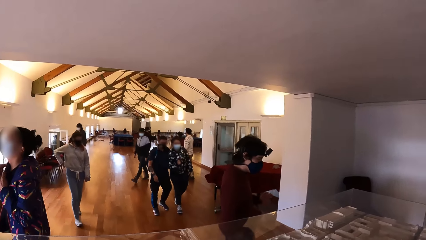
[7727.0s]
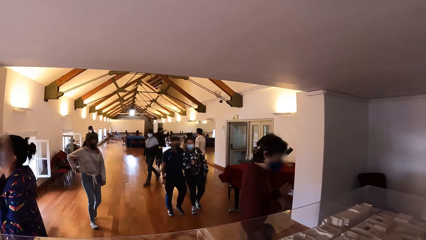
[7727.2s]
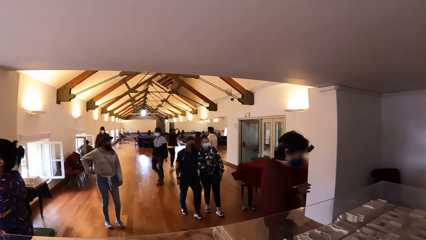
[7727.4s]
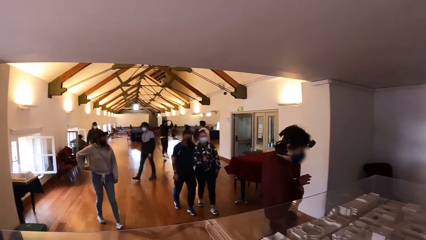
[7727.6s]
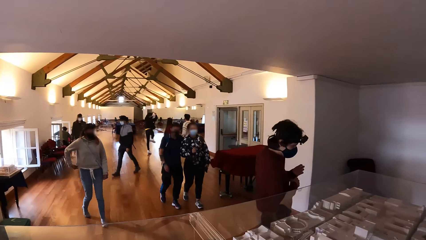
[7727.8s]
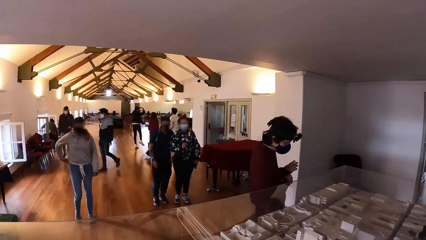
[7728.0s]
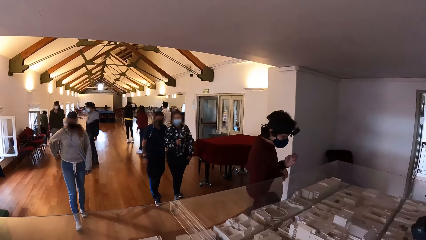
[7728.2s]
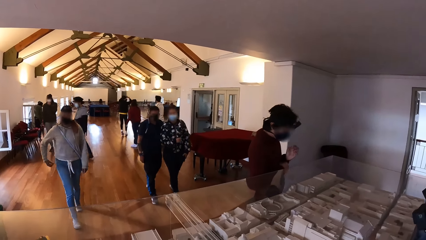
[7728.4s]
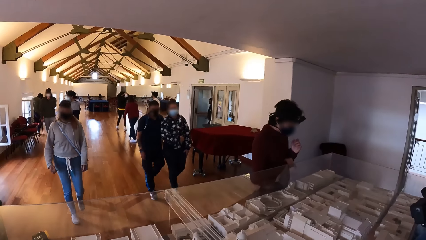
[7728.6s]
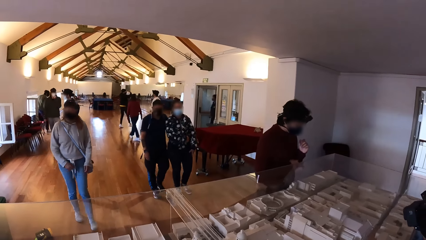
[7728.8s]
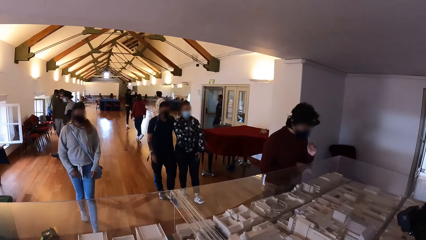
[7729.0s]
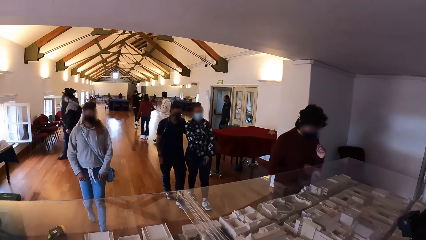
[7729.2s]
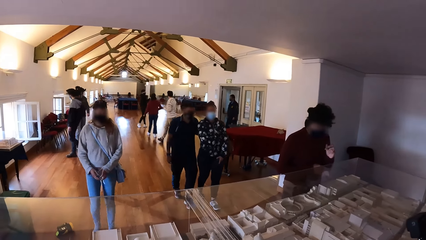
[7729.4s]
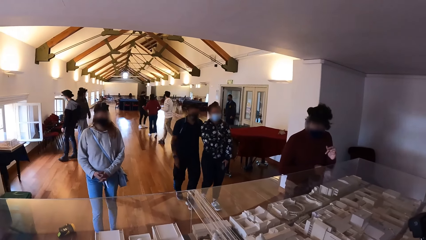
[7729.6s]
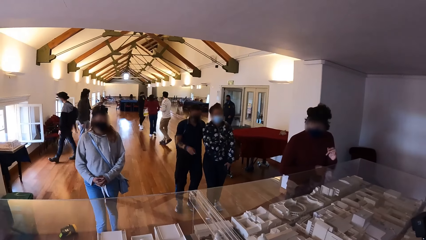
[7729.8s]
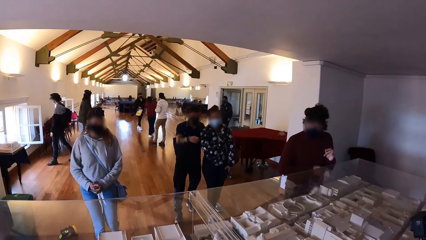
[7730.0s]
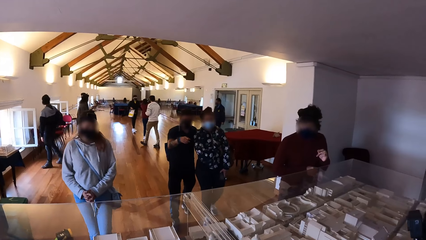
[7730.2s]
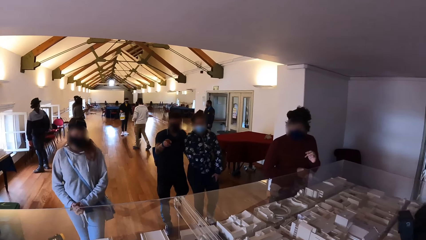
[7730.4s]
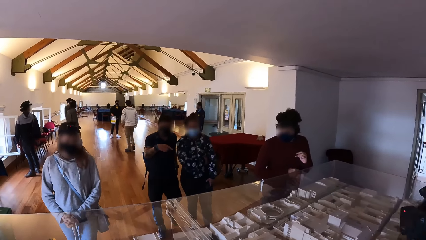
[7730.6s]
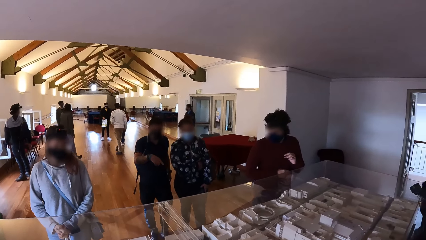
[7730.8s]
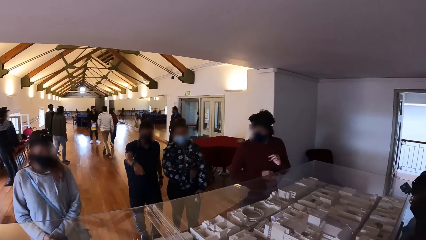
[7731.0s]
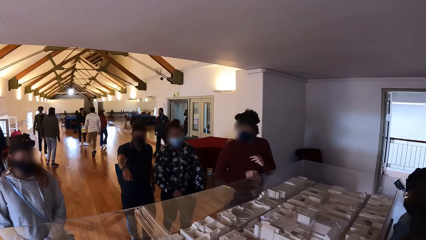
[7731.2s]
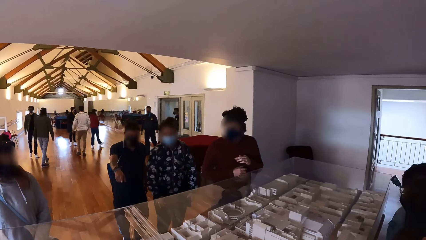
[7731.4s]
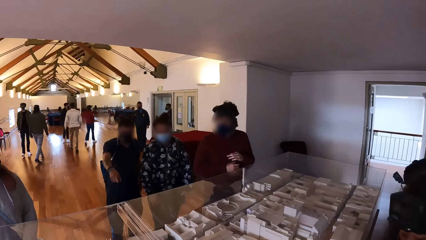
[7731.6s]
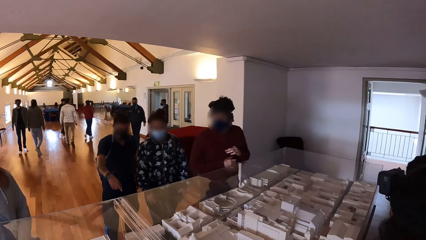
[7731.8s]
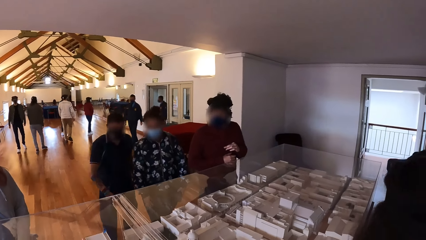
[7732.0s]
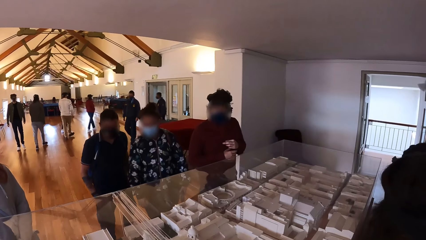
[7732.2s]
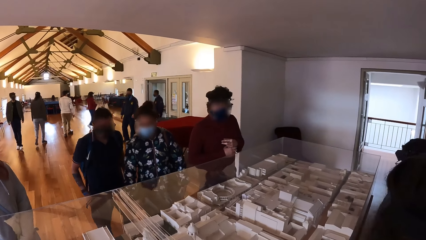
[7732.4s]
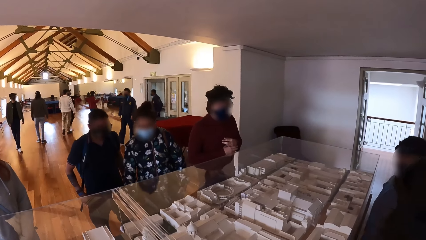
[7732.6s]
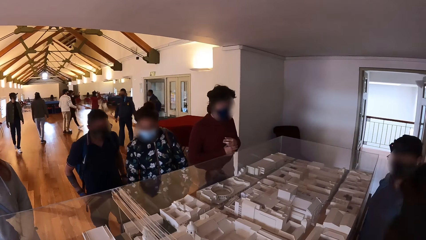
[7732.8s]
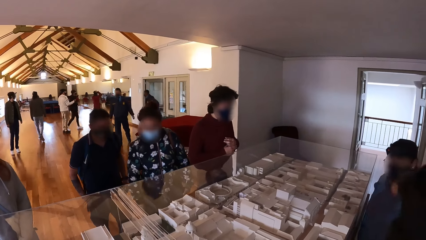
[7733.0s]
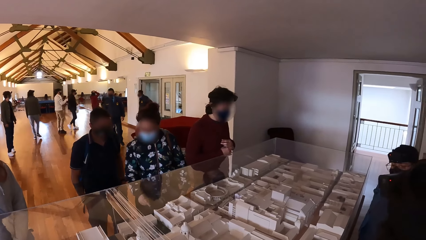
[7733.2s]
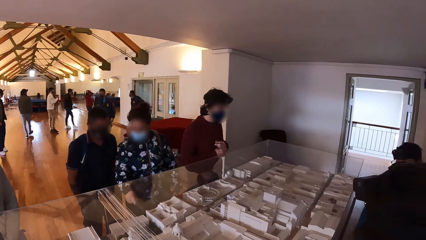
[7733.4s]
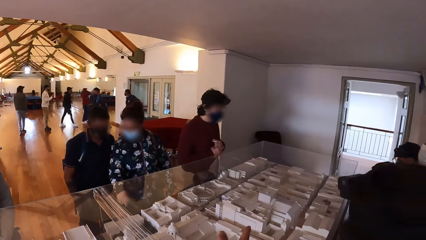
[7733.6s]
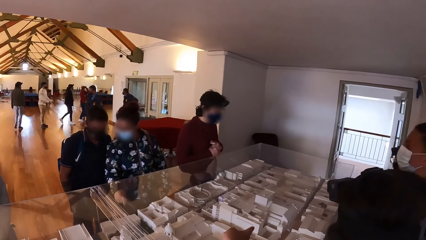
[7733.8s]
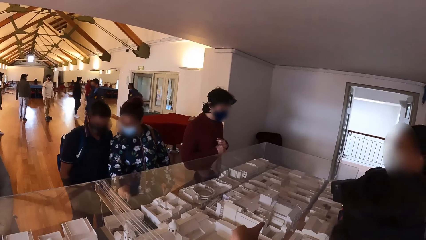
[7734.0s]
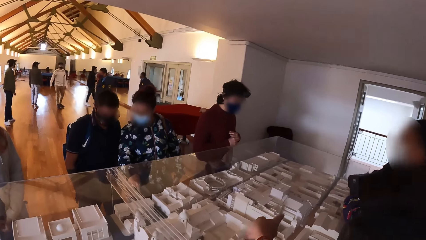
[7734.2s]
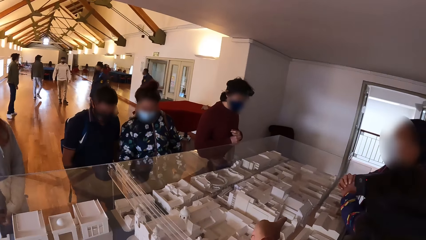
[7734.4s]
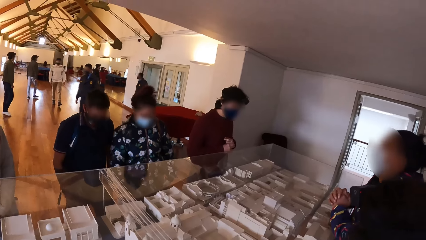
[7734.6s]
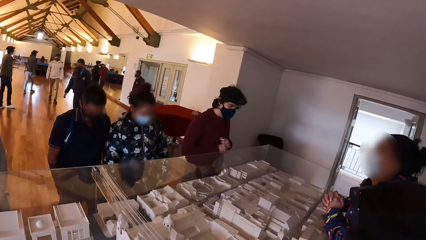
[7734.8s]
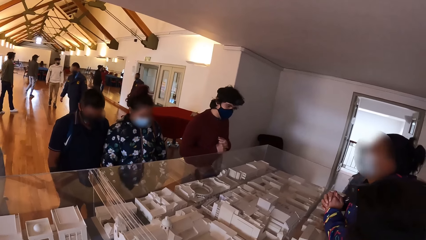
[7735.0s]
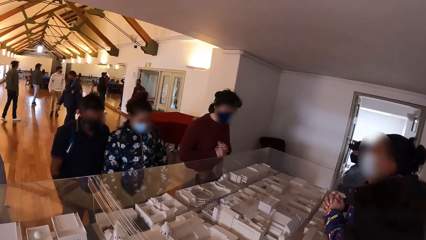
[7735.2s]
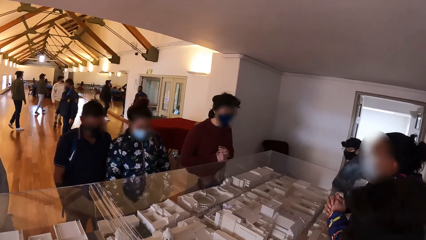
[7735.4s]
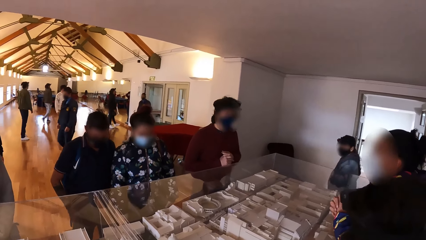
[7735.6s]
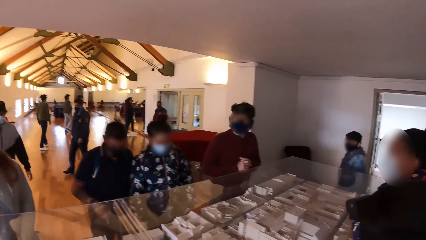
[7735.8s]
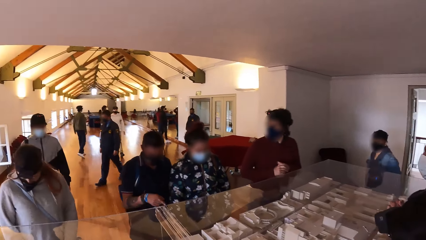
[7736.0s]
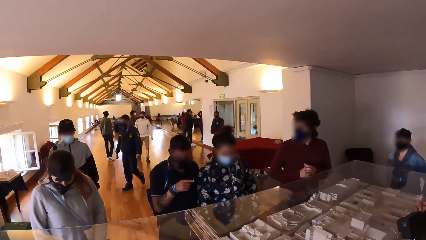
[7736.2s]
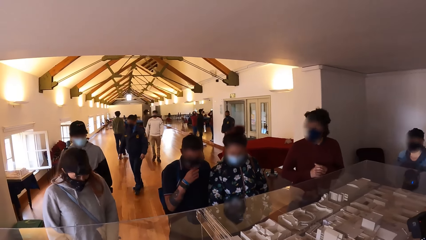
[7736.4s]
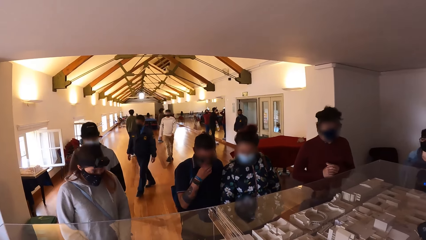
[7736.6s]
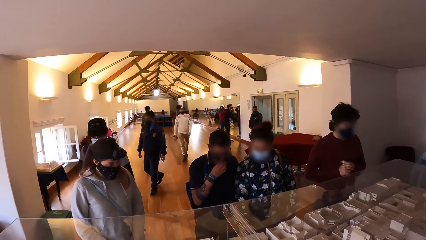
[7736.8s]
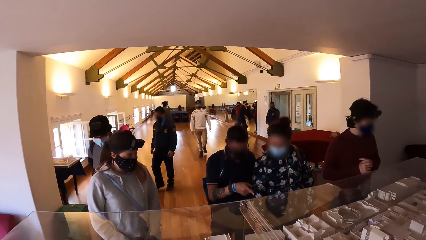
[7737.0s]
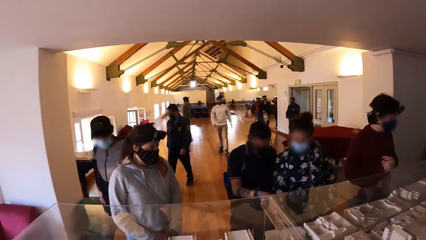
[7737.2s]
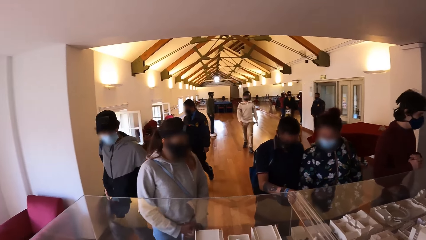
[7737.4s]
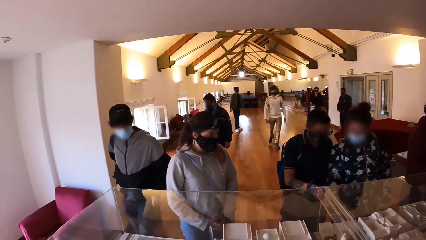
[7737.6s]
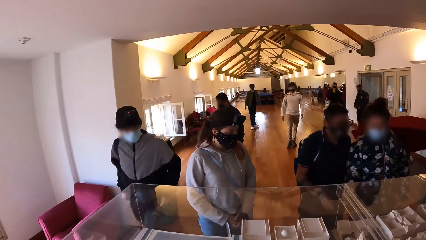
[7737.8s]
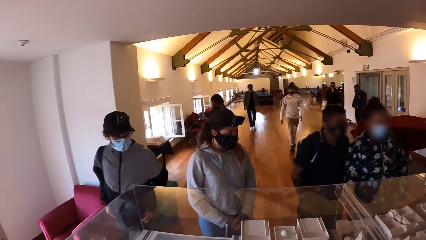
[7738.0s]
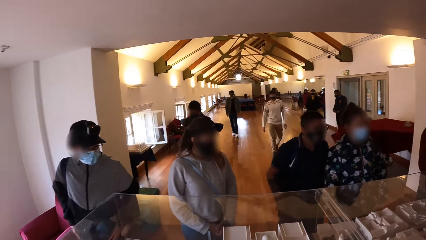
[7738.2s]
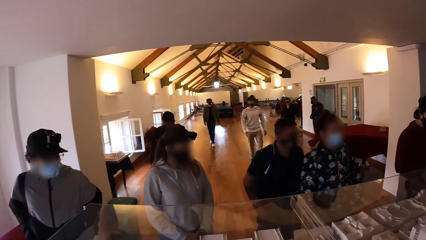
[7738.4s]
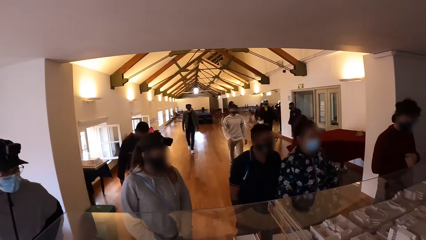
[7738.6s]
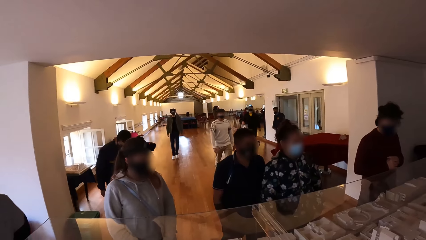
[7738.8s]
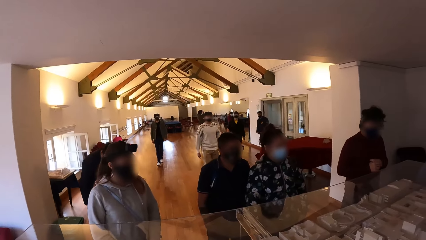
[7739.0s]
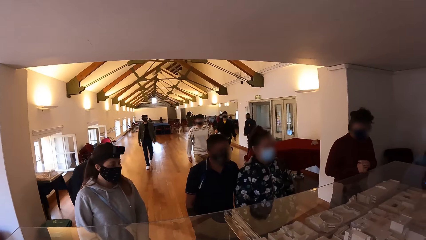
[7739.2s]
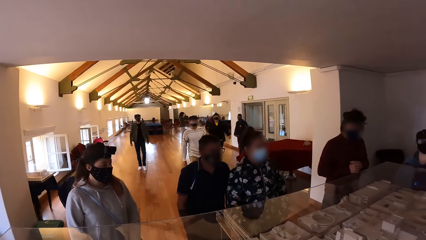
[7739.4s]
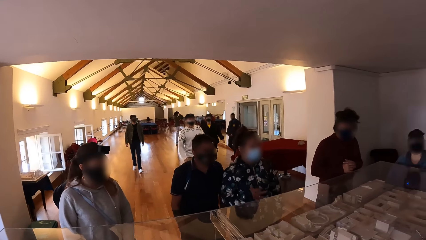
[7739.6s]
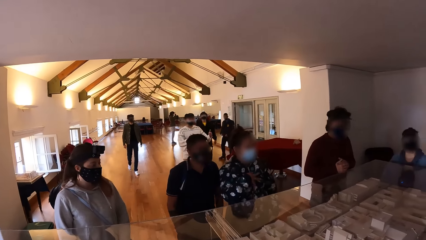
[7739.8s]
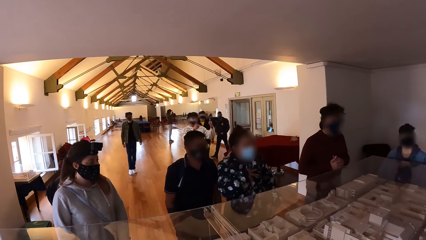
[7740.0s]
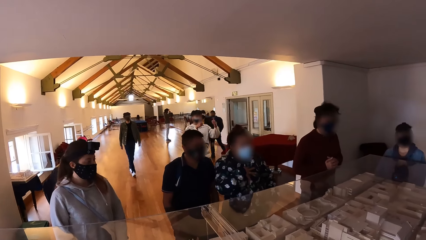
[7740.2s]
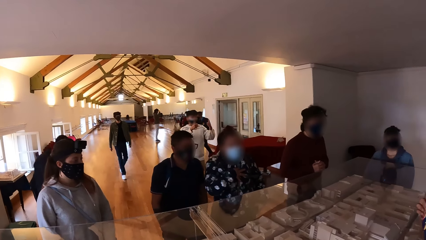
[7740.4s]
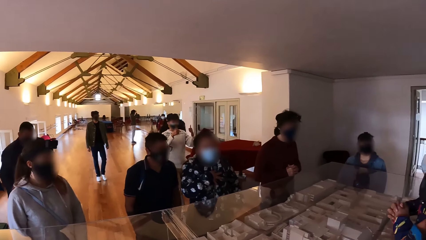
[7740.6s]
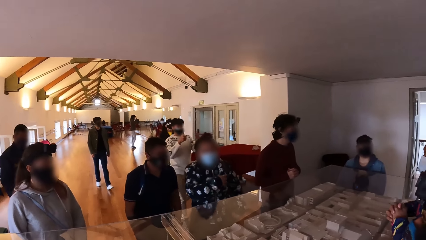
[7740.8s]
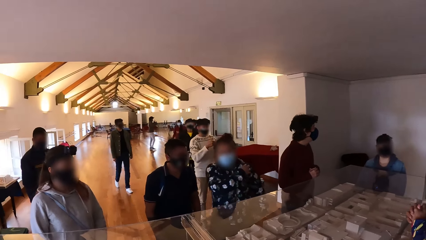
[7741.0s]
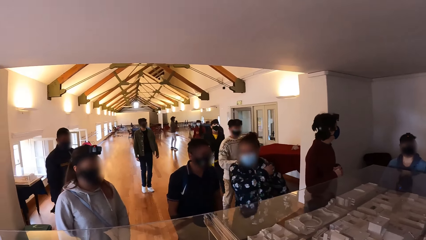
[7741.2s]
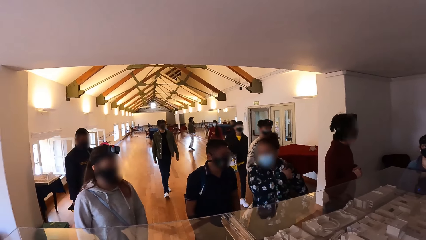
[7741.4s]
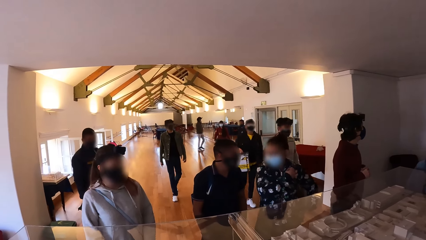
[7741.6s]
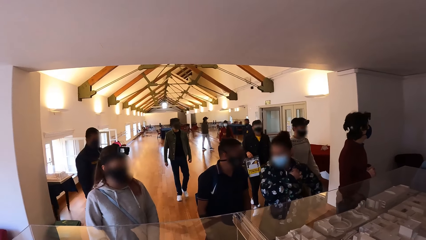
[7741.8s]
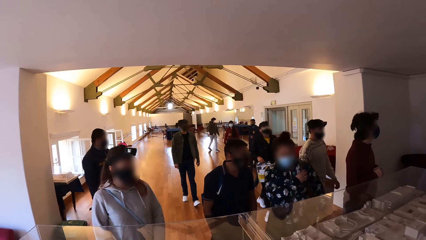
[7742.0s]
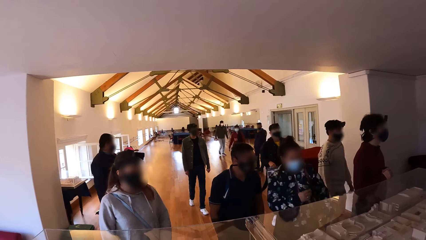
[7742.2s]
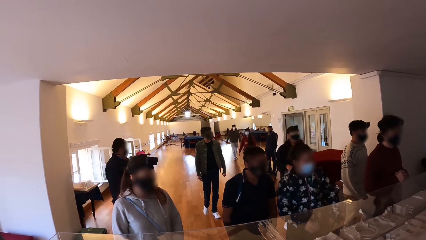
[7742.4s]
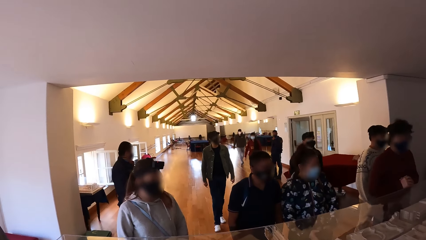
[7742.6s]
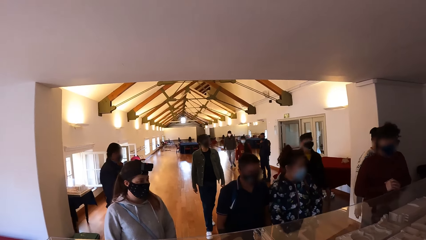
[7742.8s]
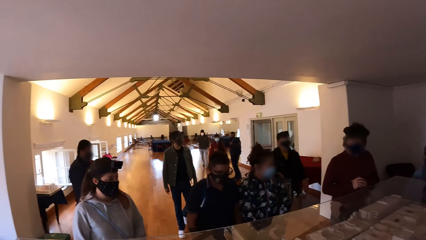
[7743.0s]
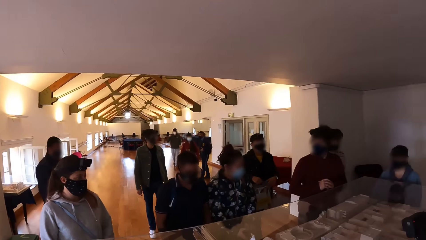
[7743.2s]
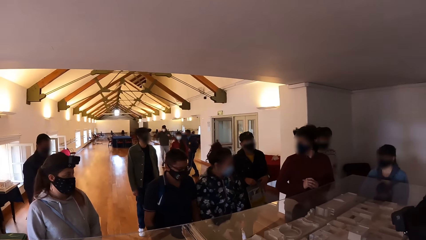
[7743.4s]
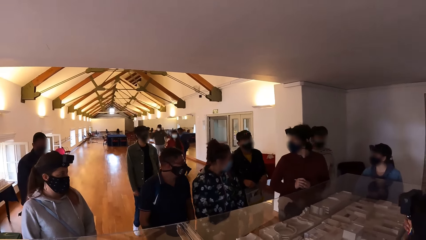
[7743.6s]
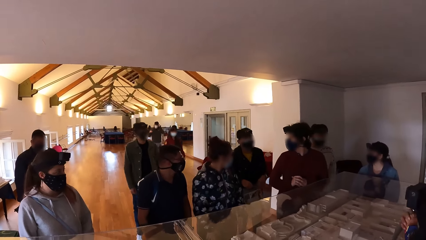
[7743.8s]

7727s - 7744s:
The camera wearer converses with a person. They look left. They look forward.
